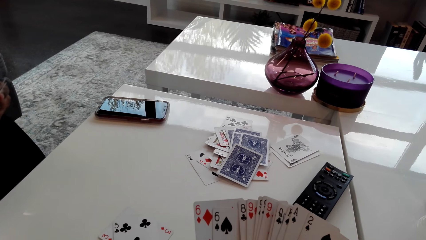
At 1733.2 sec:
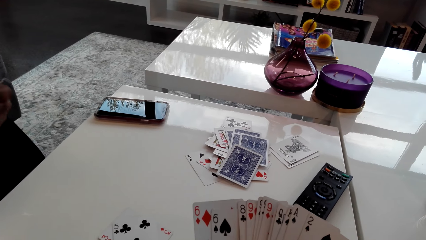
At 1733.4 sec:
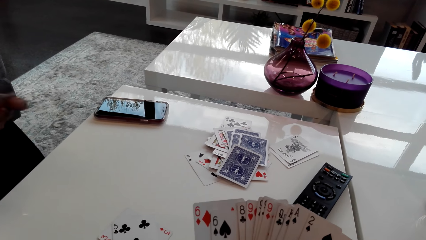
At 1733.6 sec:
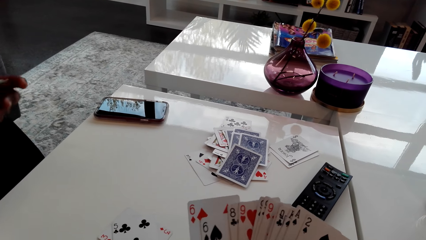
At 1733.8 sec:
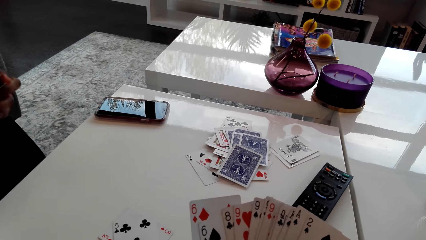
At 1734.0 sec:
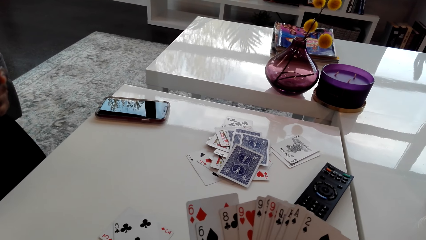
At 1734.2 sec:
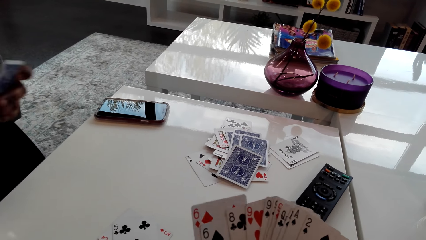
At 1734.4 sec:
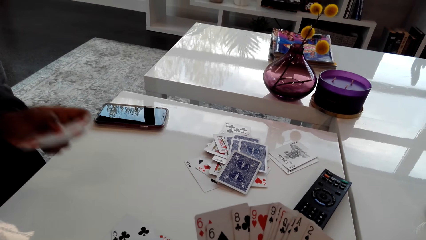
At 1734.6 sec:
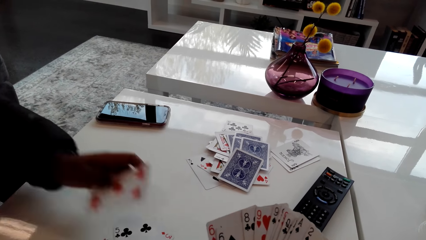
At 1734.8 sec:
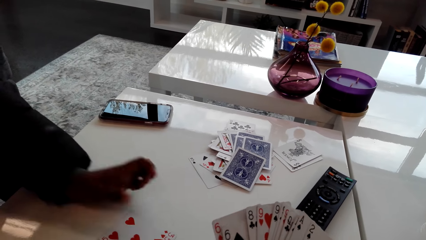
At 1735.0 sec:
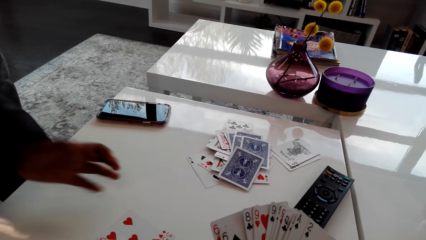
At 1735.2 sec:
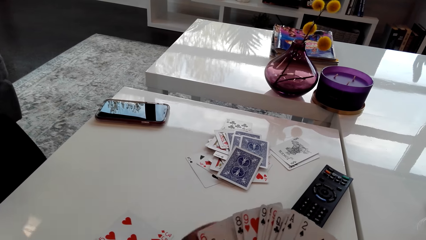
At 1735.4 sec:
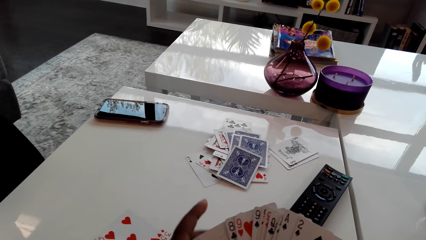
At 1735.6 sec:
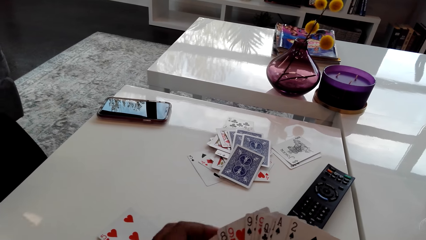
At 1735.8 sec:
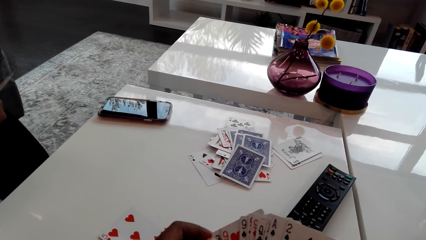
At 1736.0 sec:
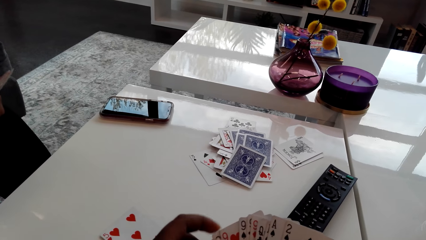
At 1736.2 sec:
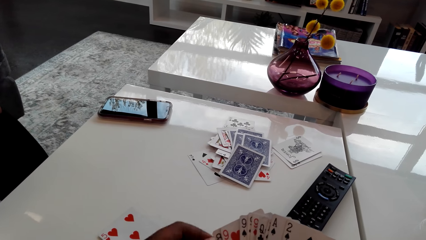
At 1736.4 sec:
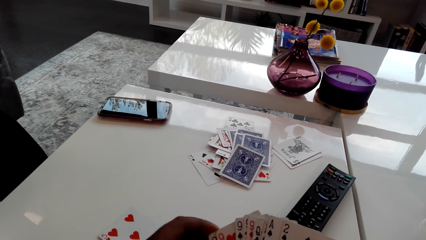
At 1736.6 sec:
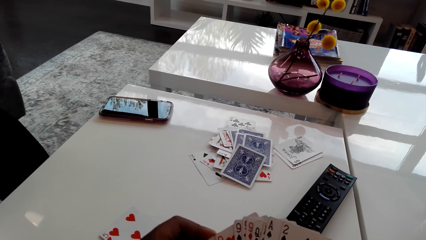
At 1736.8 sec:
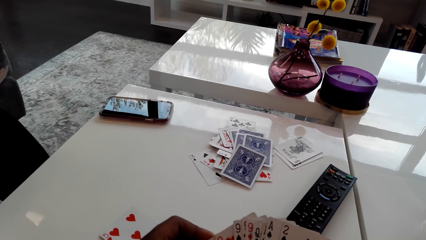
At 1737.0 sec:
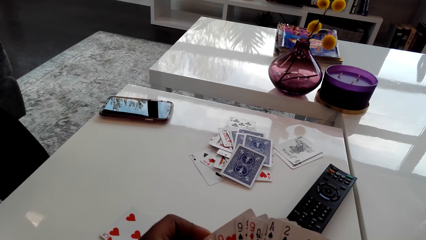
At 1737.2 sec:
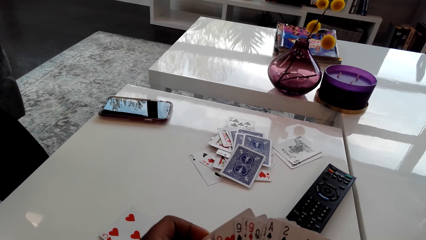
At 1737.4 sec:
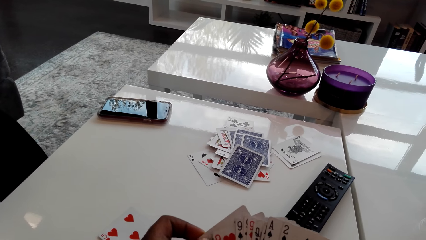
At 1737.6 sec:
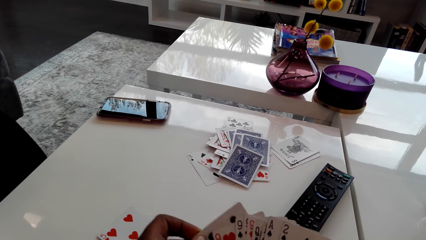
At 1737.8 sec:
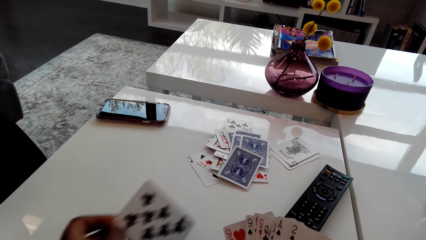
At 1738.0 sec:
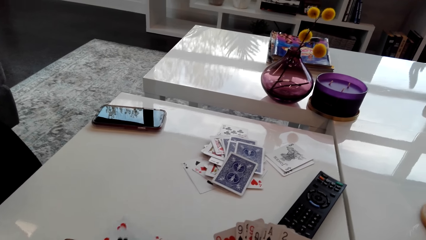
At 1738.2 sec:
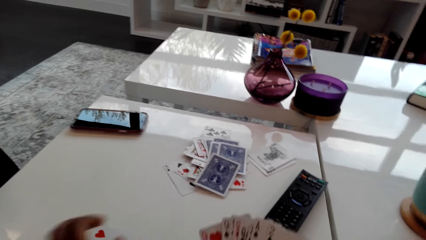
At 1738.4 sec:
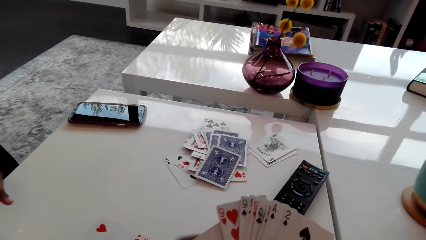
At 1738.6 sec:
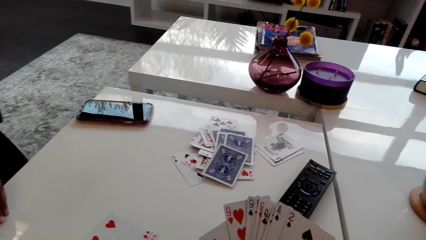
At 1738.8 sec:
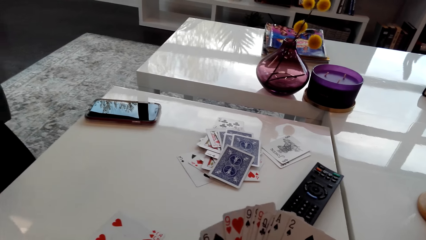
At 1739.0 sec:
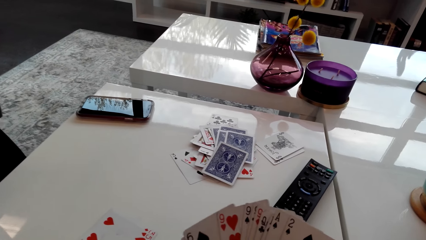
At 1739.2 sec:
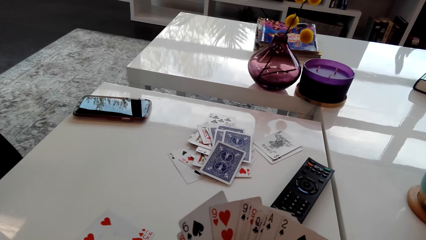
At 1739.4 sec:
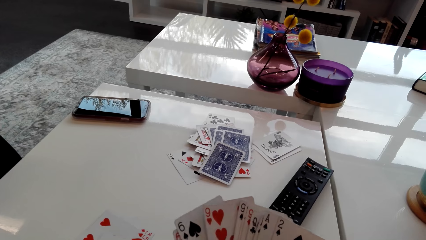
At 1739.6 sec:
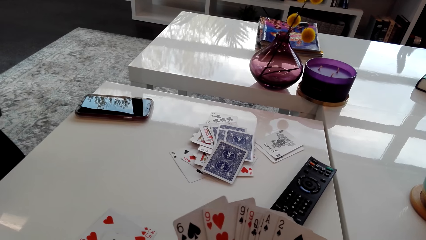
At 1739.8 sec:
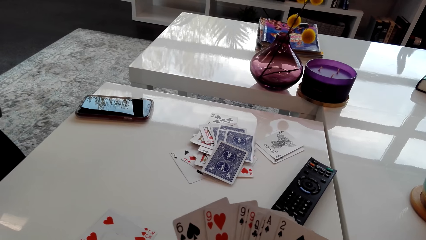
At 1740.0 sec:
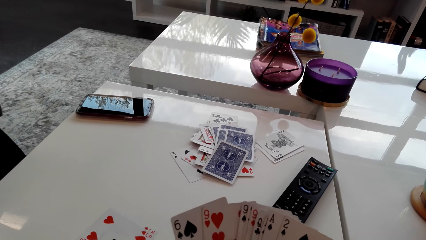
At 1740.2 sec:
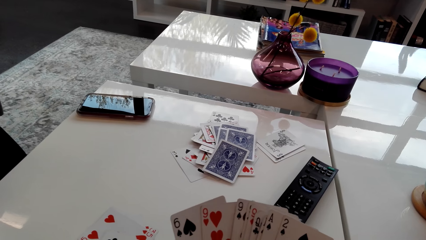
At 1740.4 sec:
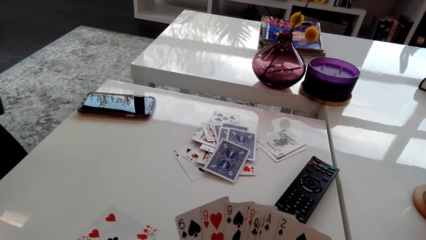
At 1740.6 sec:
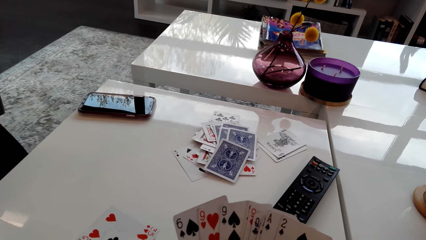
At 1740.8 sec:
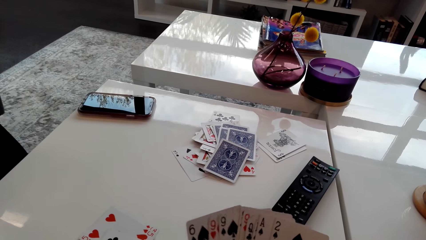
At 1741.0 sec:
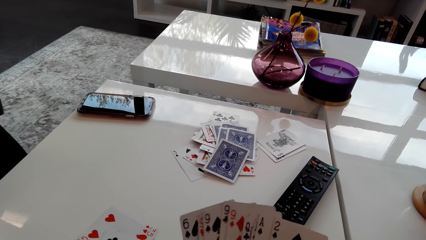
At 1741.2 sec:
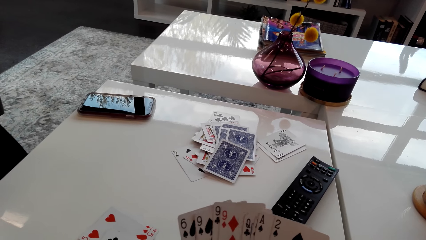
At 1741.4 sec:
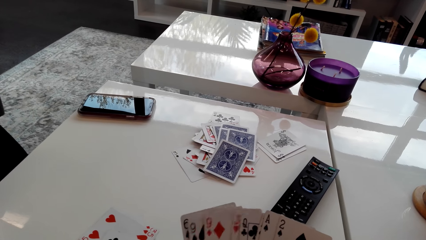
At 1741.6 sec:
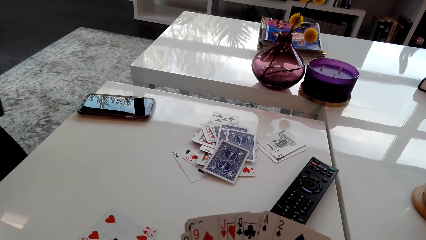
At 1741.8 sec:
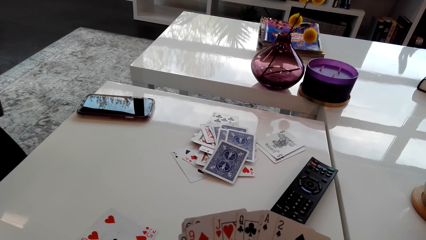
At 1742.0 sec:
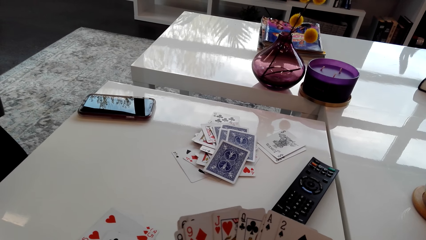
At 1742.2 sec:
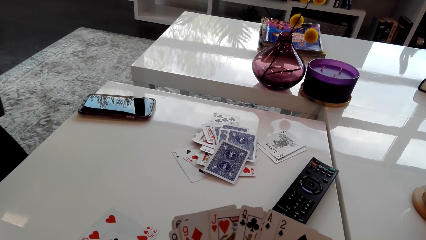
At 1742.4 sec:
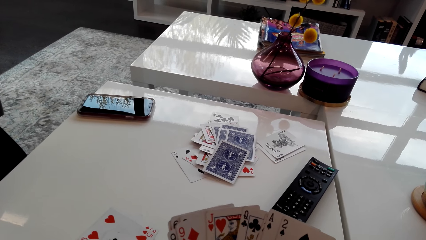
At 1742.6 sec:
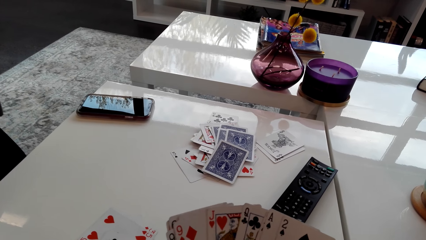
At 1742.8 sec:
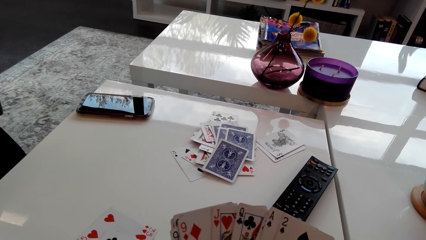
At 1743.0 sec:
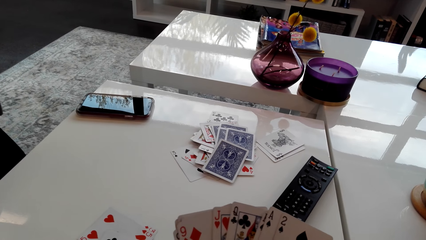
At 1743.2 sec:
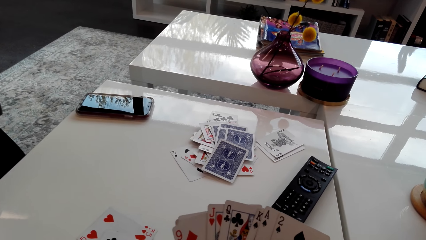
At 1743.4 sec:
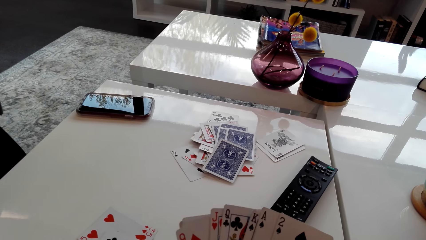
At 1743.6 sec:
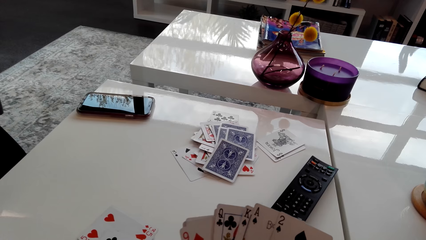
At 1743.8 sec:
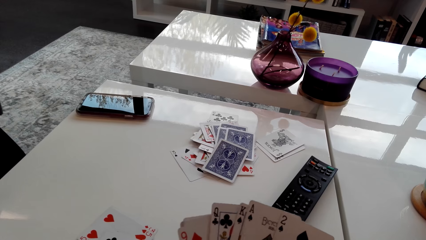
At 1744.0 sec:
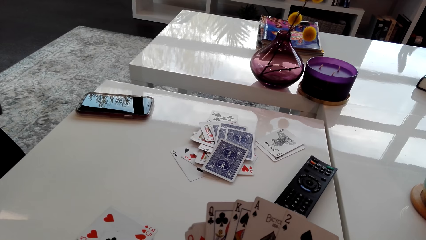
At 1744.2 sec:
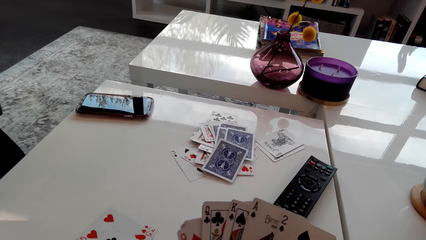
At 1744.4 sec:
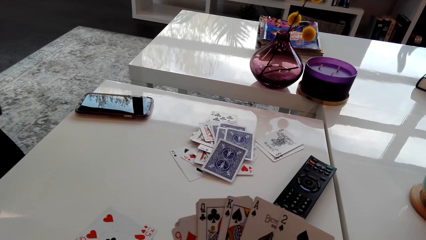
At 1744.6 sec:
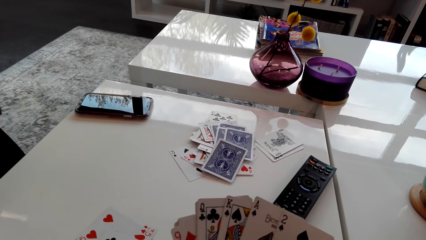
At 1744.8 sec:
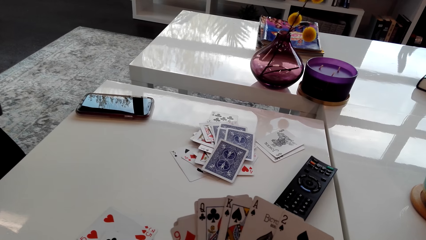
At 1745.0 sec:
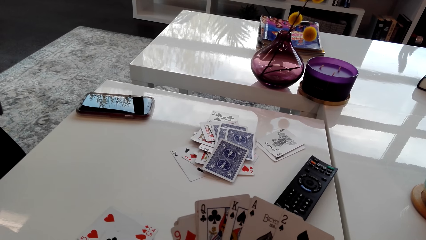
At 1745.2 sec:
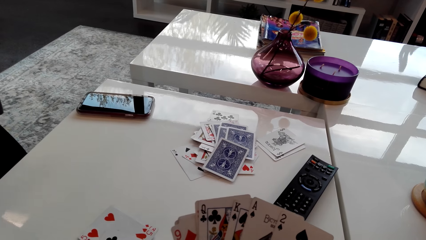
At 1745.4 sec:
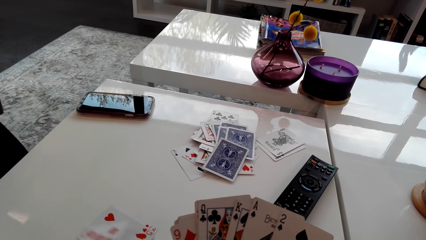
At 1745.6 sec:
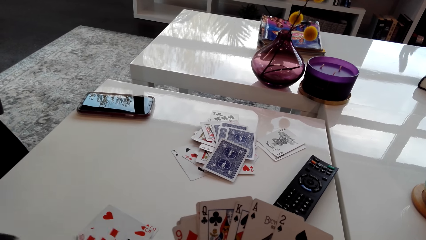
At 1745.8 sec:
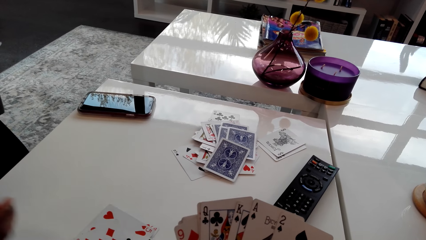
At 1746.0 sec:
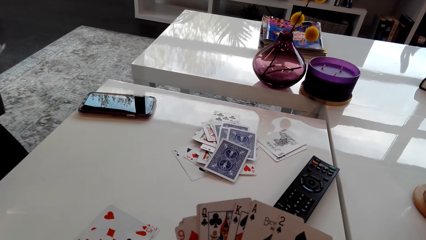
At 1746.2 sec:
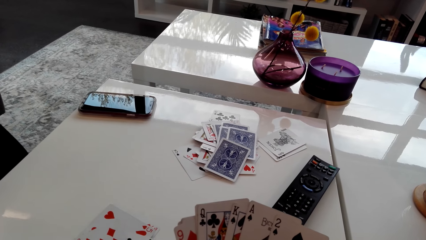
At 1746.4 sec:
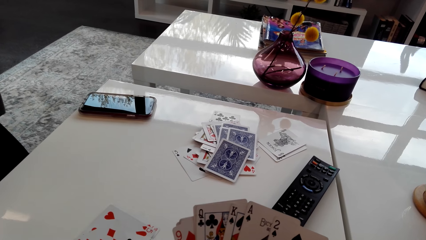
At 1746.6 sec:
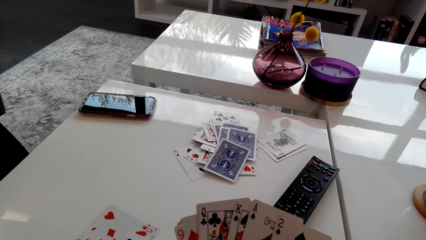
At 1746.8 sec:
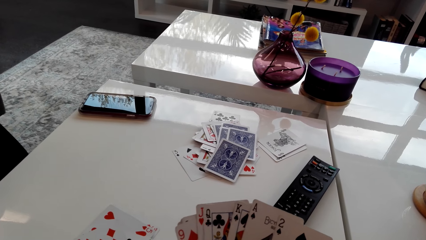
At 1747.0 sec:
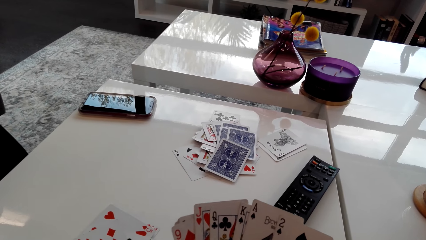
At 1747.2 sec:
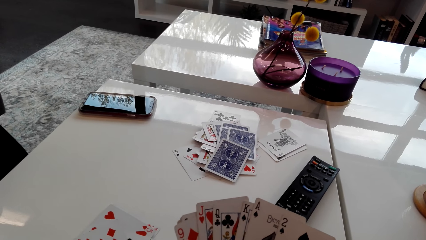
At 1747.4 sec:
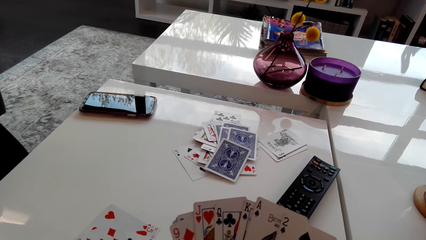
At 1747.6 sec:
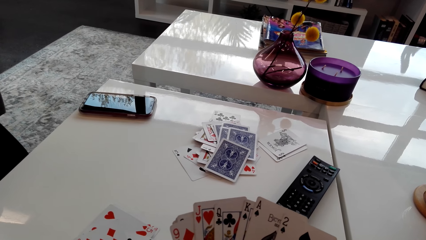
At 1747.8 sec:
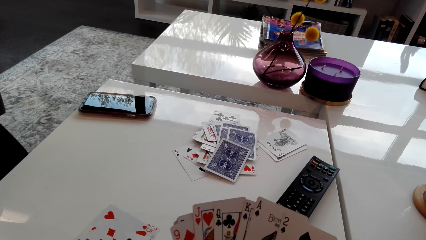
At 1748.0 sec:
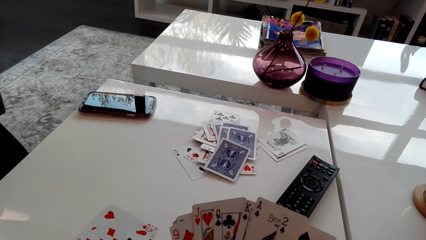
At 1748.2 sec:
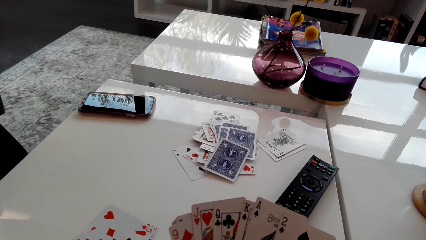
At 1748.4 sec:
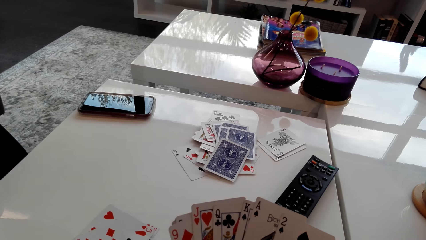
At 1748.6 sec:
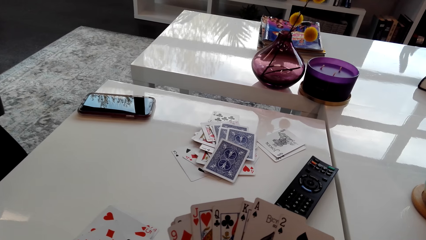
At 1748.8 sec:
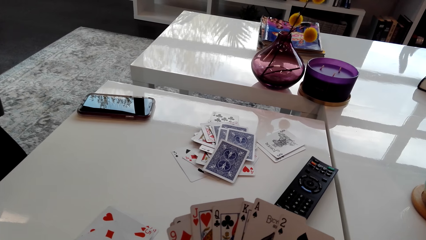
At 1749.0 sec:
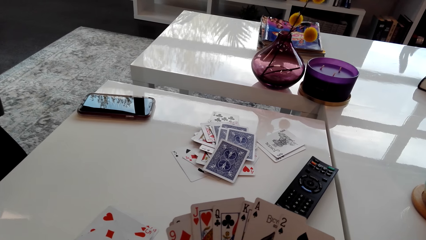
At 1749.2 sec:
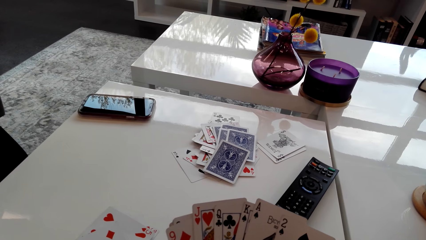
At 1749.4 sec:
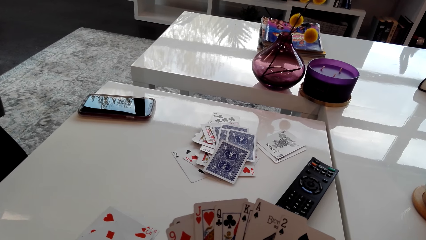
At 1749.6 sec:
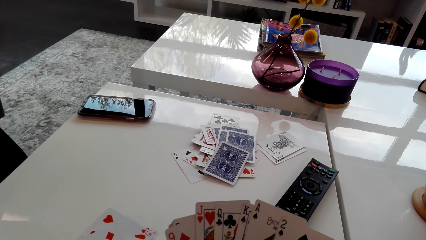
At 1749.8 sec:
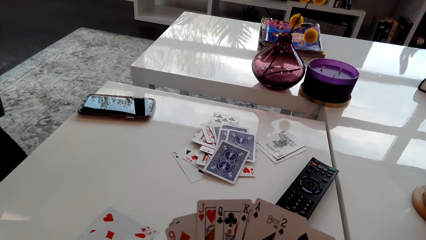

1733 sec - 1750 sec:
The camera wearer looks at the cards. A woman plays the card. The camera wearer plays the card. The woman talks to the camera wearer. The camera wearer looks at the cards in the hand. The woman plays the card.
